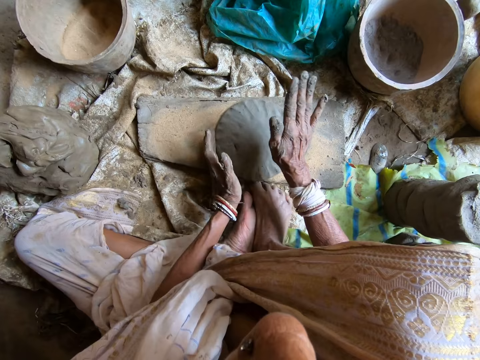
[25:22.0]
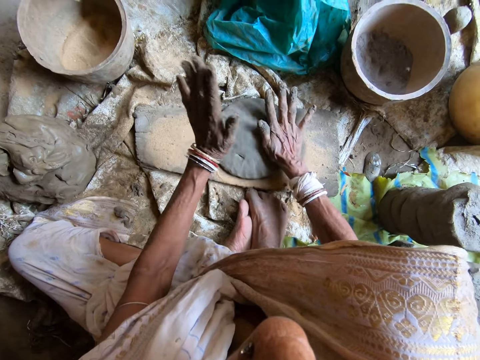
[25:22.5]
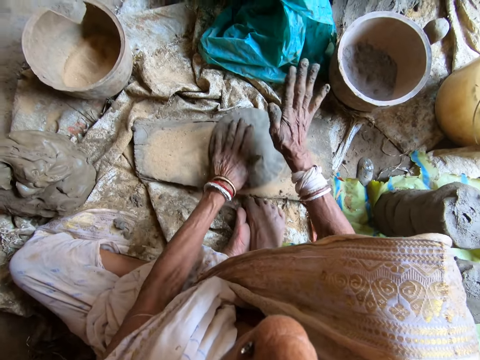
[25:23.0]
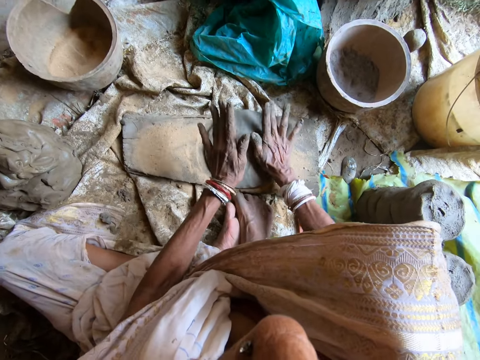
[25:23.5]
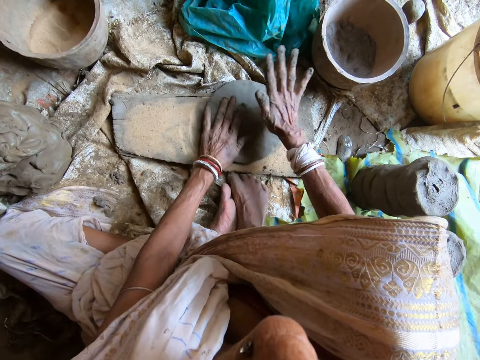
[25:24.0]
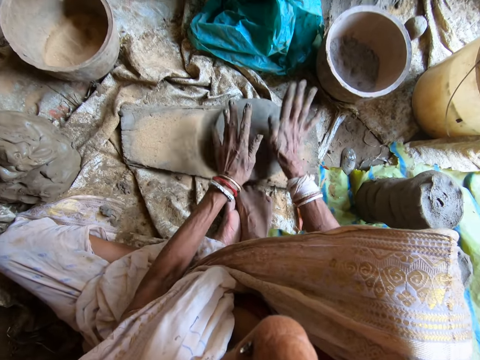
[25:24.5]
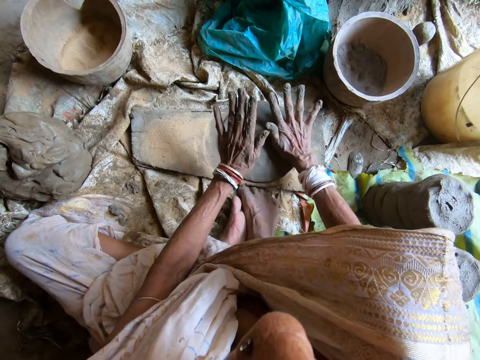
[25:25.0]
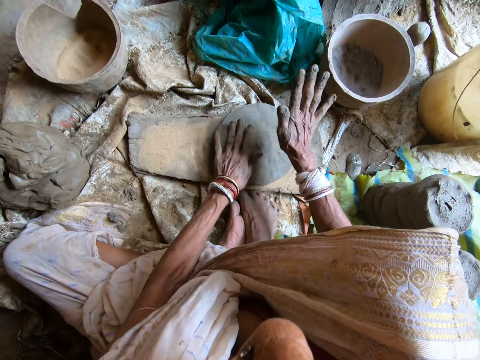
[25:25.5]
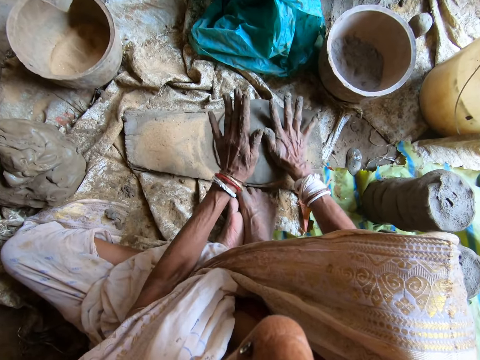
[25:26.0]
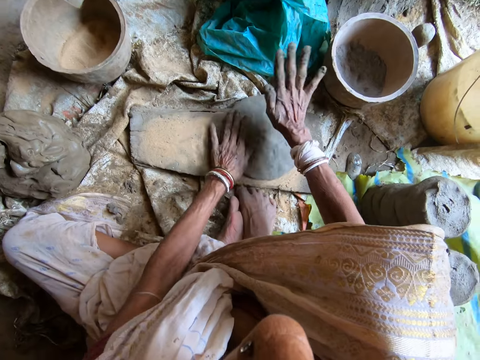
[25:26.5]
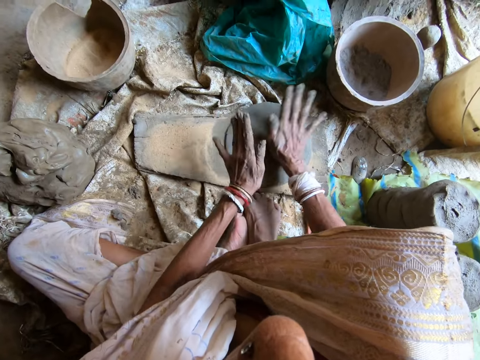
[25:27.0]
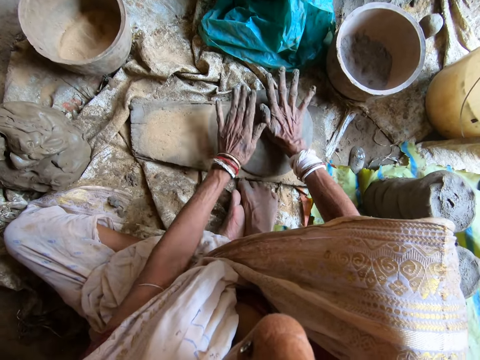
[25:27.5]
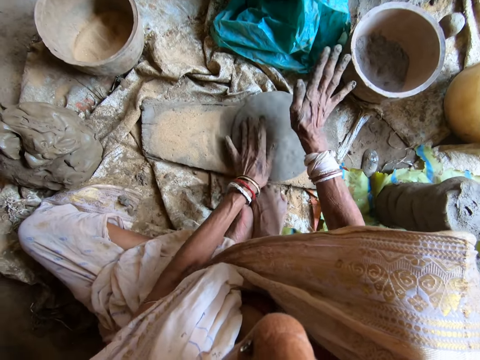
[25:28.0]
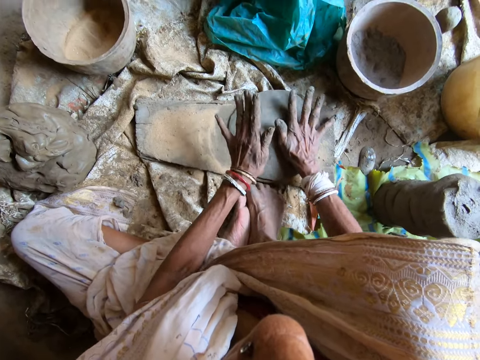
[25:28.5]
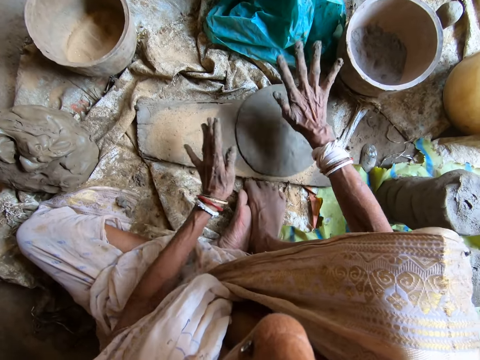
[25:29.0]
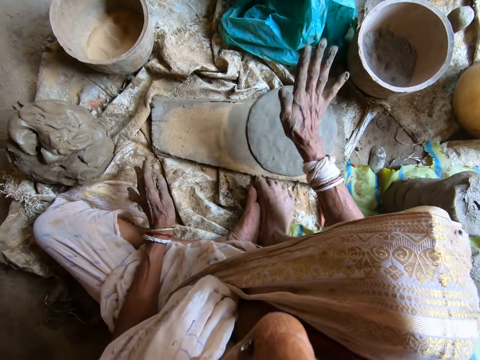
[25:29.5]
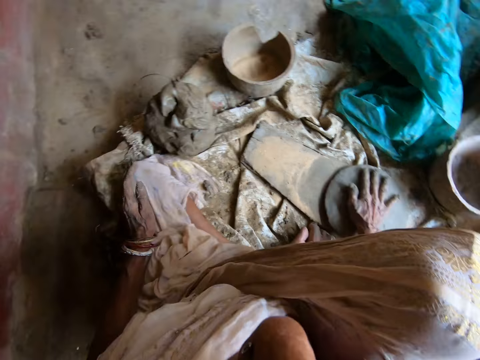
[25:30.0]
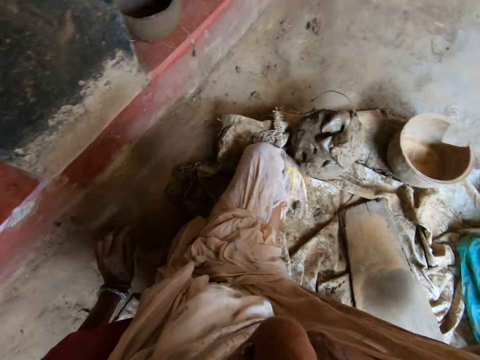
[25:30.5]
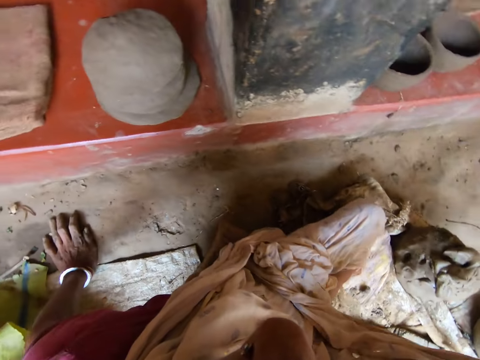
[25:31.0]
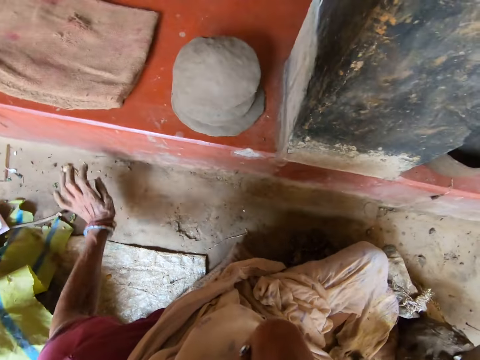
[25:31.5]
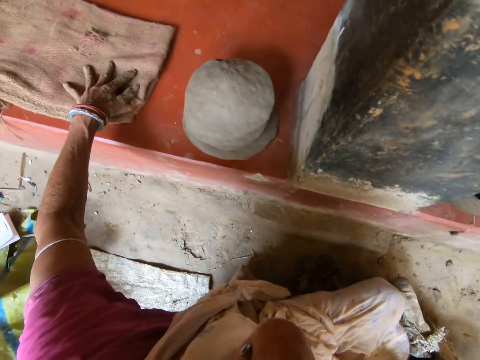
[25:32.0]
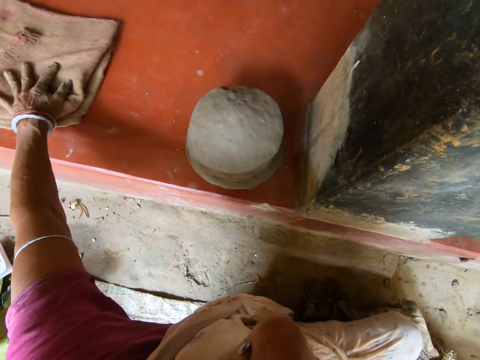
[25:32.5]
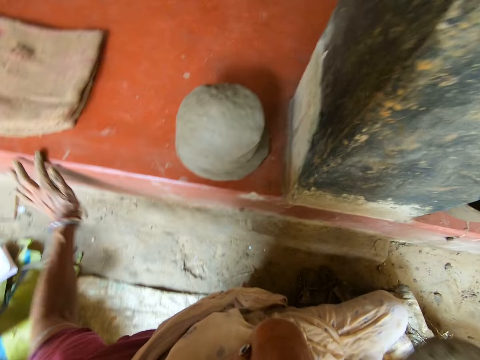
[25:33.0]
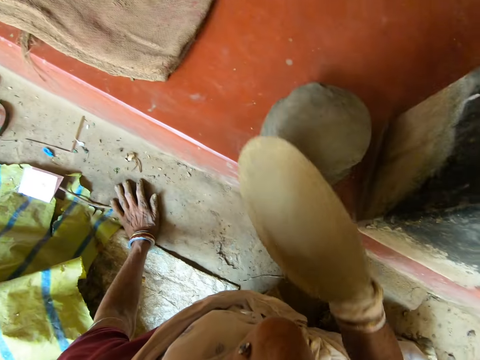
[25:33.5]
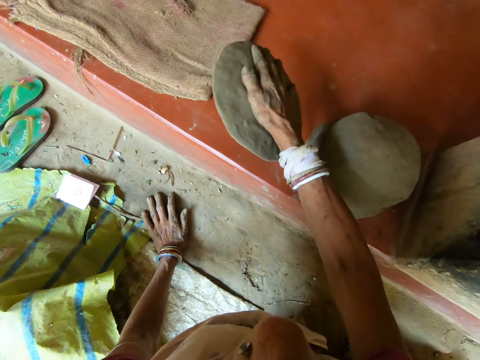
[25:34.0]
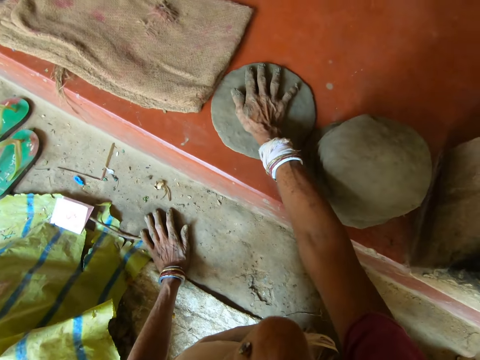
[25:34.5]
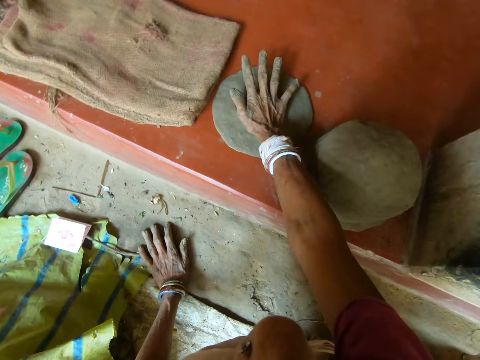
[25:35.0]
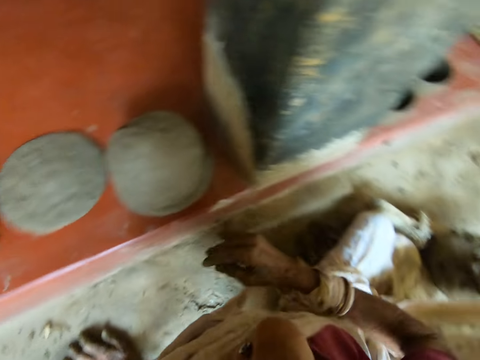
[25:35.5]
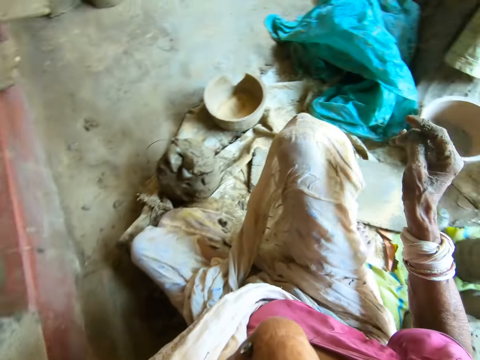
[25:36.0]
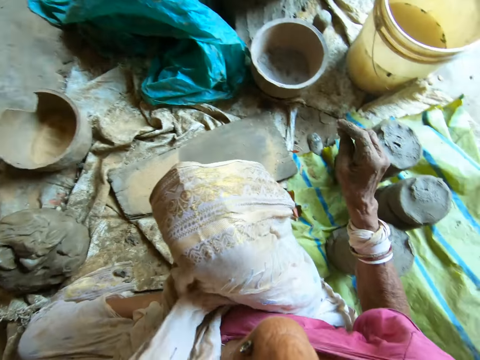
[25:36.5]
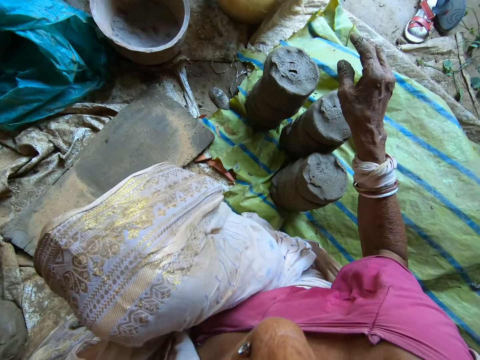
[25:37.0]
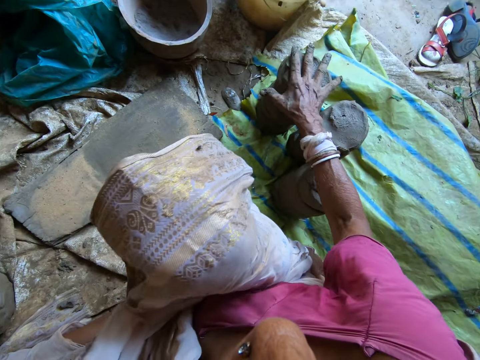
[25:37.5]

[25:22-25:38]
The camera wearer removes her left hand from the clay. She takes the clay from the wood with her right hand. She stops, turns around and rests her hand on the floor. She adjusts a cloth on the pavement with her left hand. She rests her hand on the floor. A man talks. The camera wearer drops the clay on the pavement with her right hand. She adjusts the clay on the floor, turns around and talks. She takes the clay from the floor with her right hand.

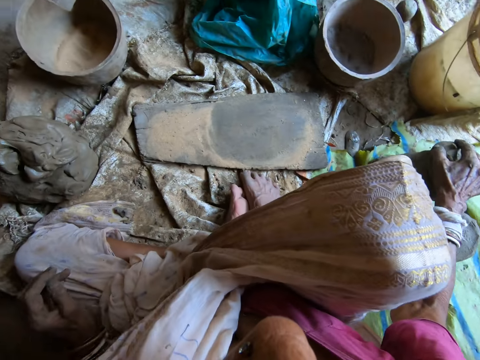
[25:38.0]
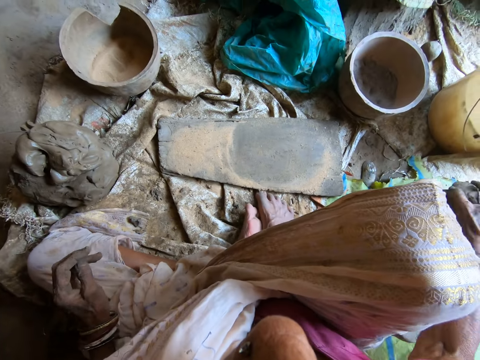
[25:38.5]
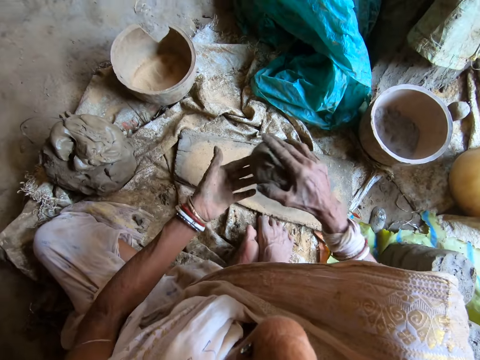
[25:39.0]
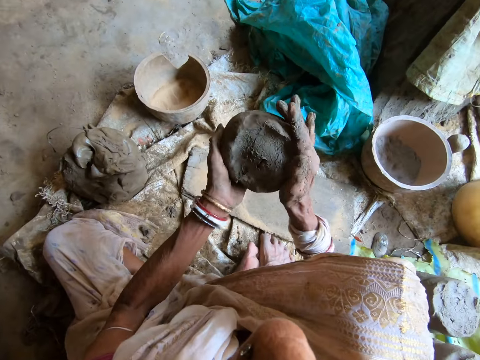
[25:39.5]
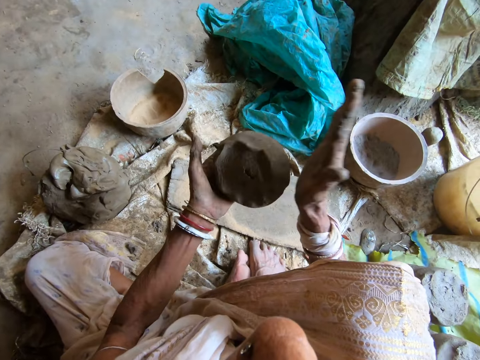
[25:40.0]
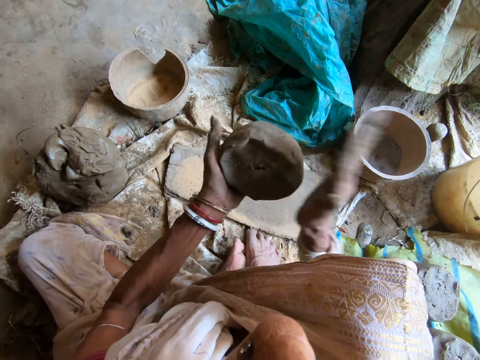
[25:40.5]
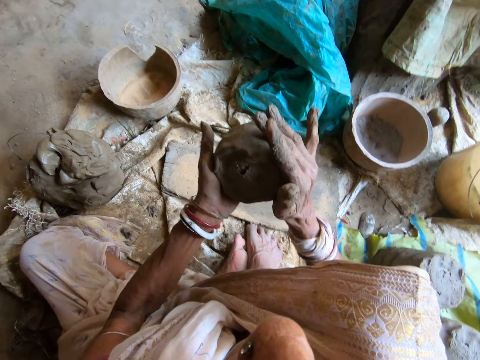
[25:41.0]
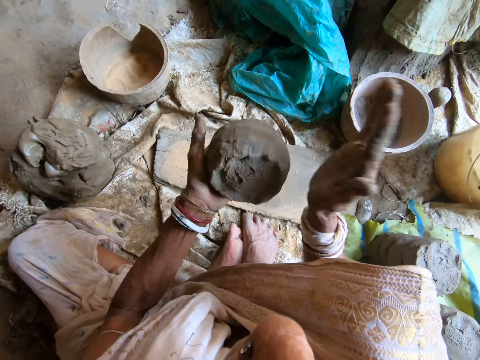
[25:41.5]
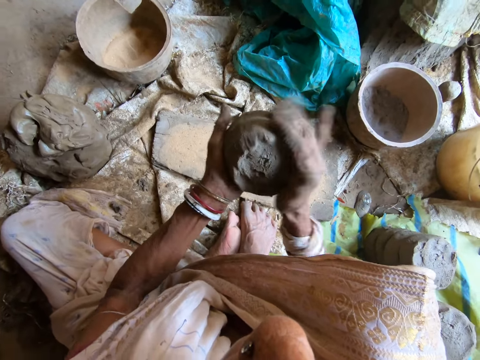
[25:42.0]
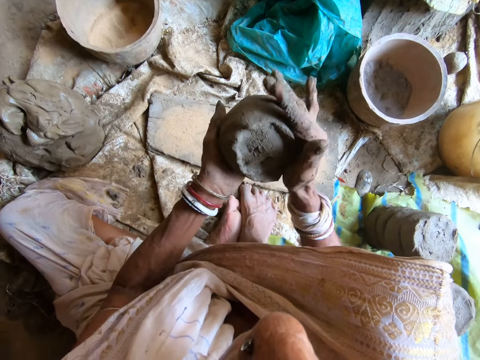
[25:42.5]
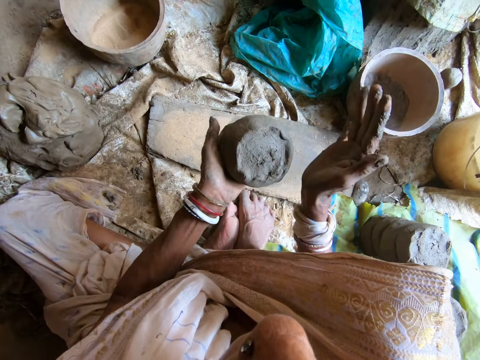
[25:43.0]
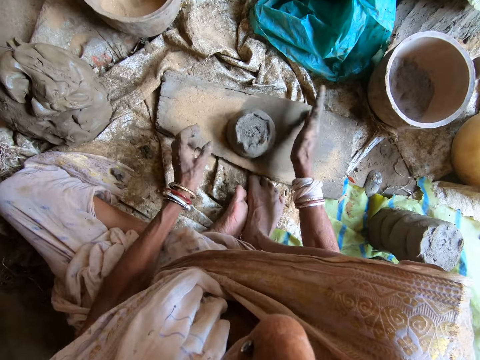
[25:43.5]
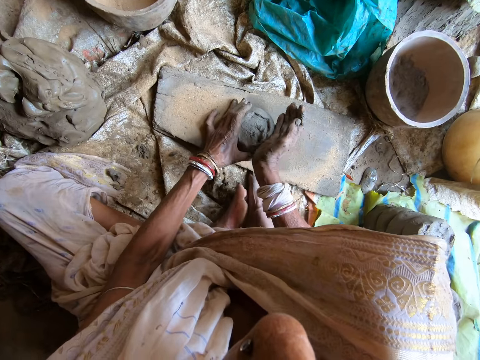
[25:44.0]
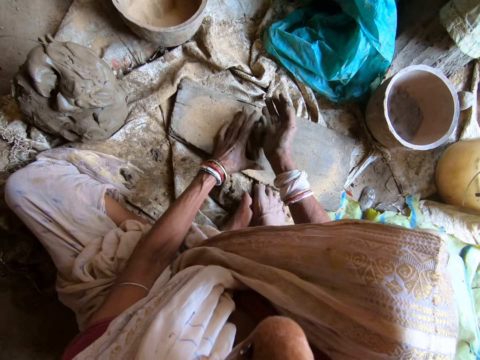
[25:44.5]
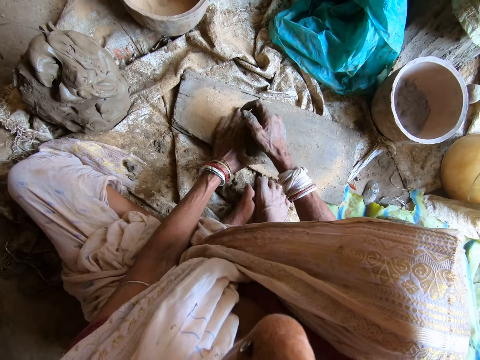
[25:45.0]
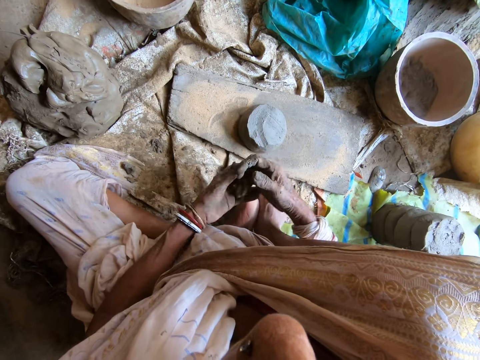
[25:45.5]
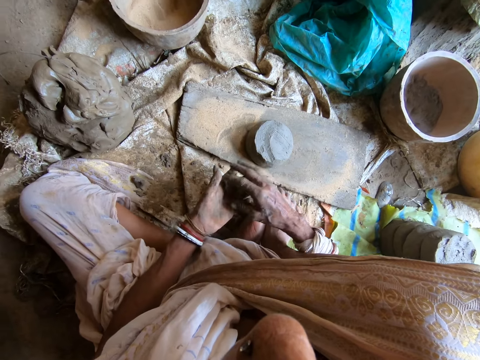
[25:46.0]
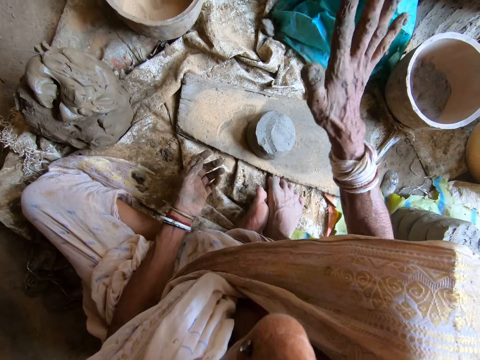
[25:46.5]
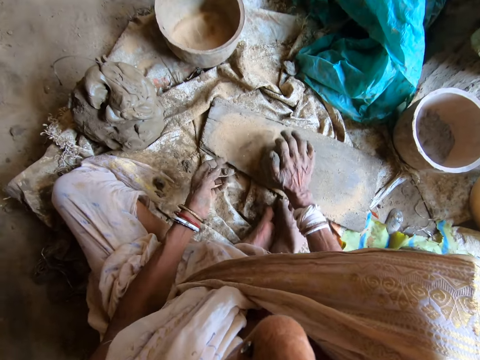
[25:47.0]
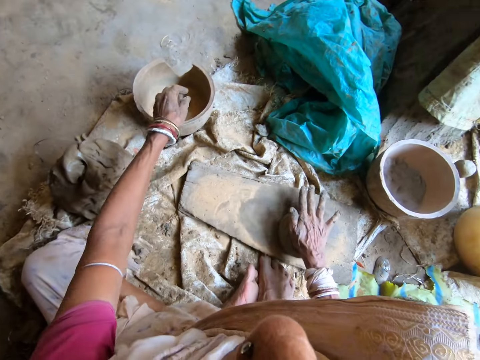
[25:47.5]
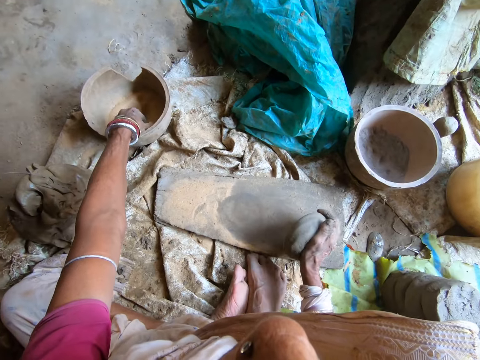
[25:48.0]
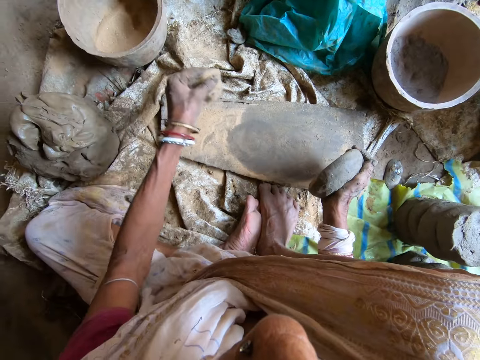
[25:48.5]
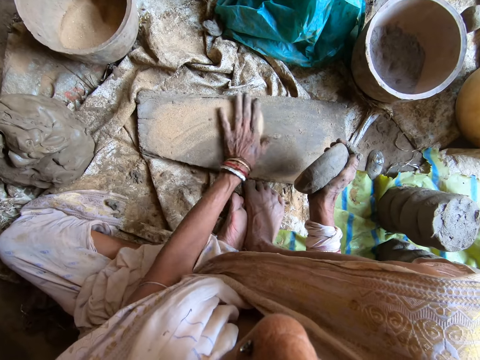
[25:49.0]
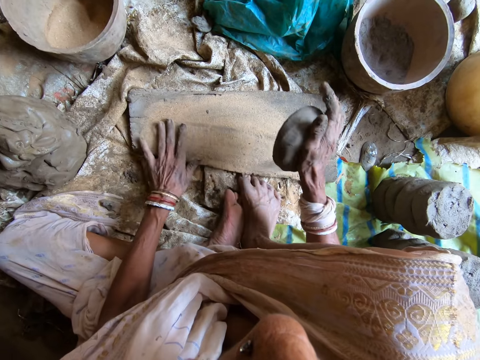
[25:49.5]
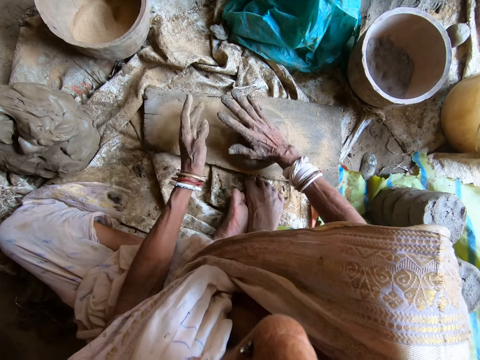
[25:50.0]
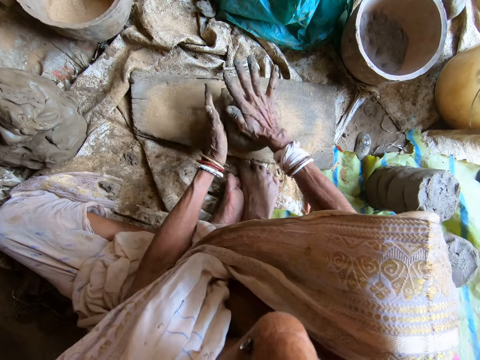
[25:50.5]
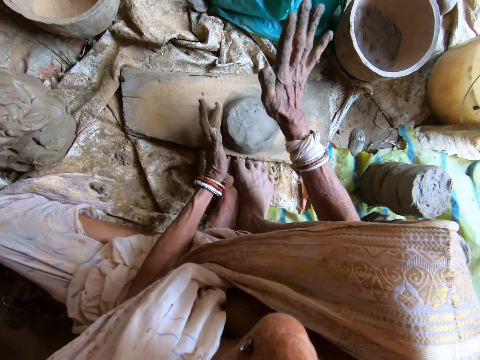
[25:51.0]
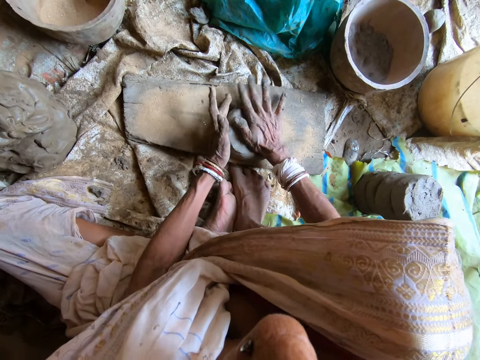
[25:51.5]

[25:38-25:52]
The camera wearer passes the clay to her left hand from her right hand. She molds the clay to shape with her hands. A child talks. The camera wearer drops the clay from her hands on the wood. She cuts from the clay on the wood with her right hand. She holds the clay. She takes the clay with her left hand from her right hand. She takes the clay with her right hand from her left hand. She throws the clay on the floor with her right hand. She hits the clay on the wood with her right hand. She picks the clay from the wood with her right hand. She drops the clay on the board. She takes sand from the mortar on the floor with her left hand. She pours the sand on the wood with her left hand. She spreads the sand on the wood with her left hand. She drops the clay on the wood with her right hand. She beats the clay on the wood to shape with her hands.
